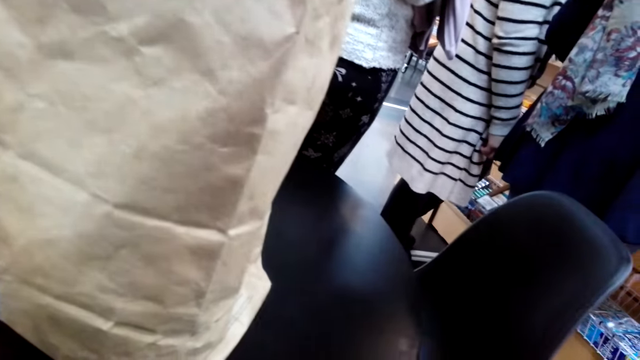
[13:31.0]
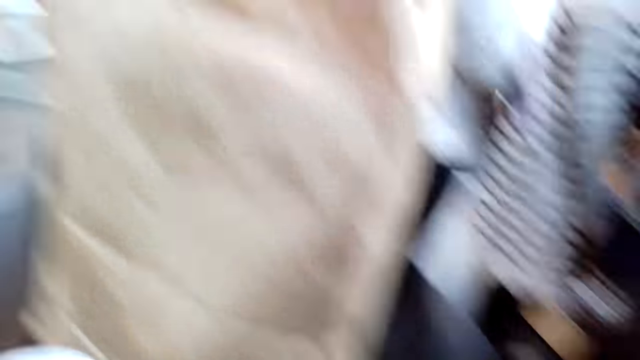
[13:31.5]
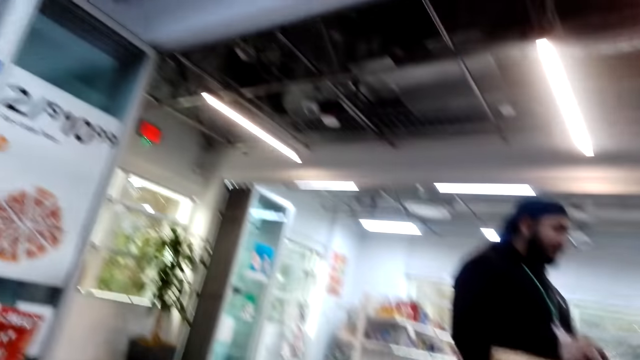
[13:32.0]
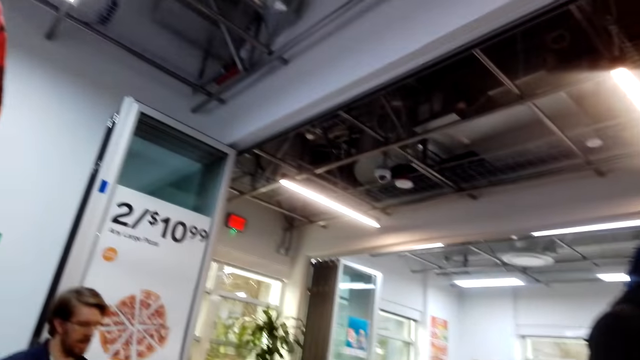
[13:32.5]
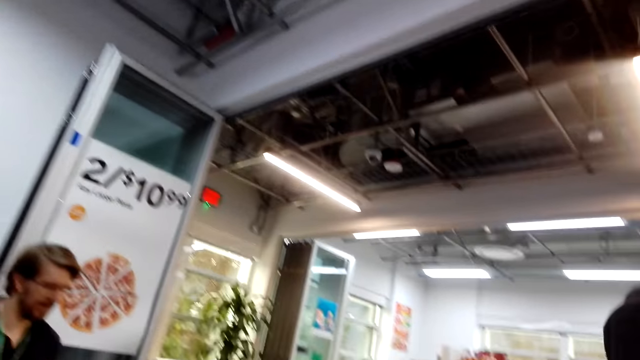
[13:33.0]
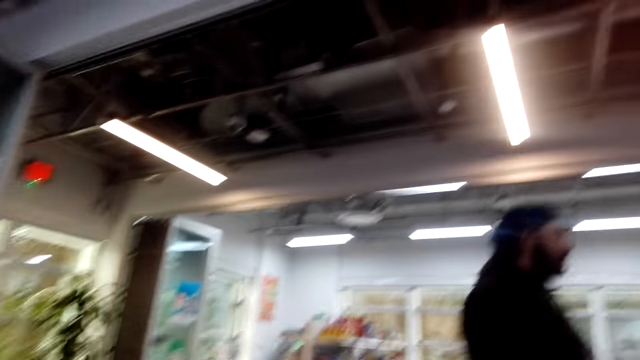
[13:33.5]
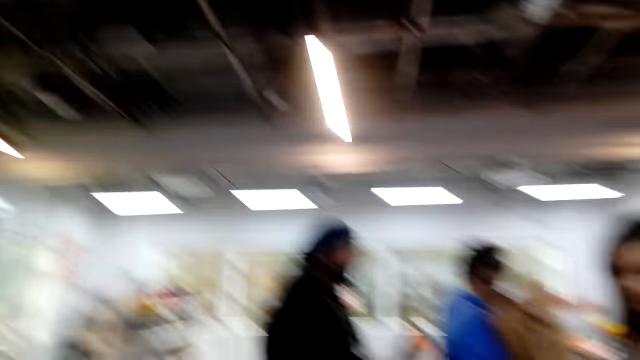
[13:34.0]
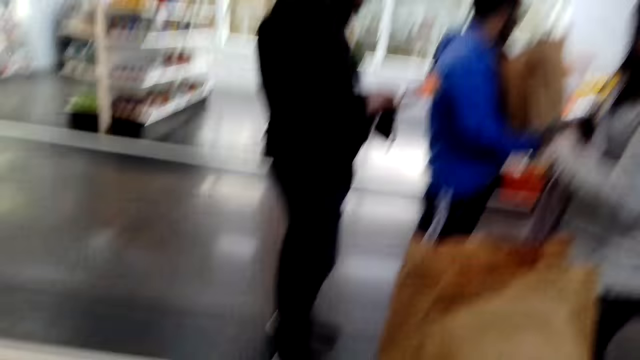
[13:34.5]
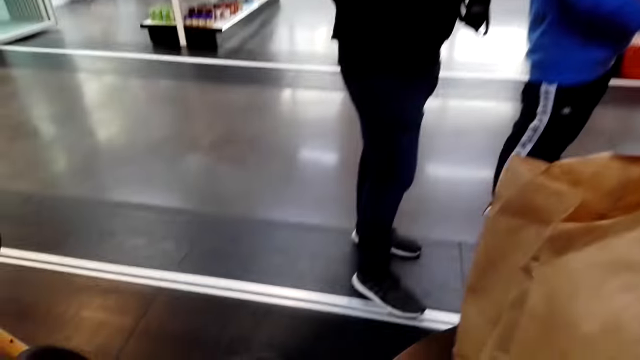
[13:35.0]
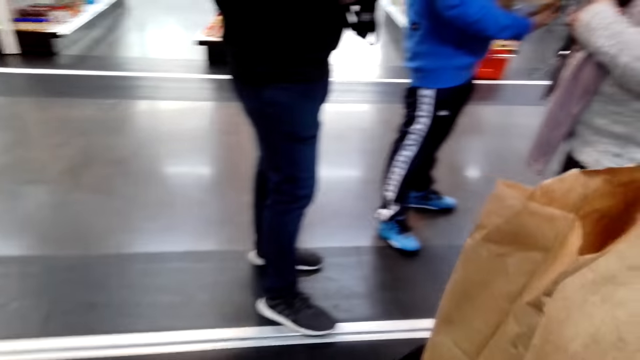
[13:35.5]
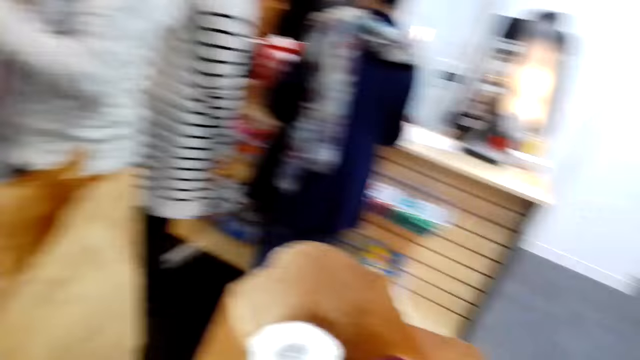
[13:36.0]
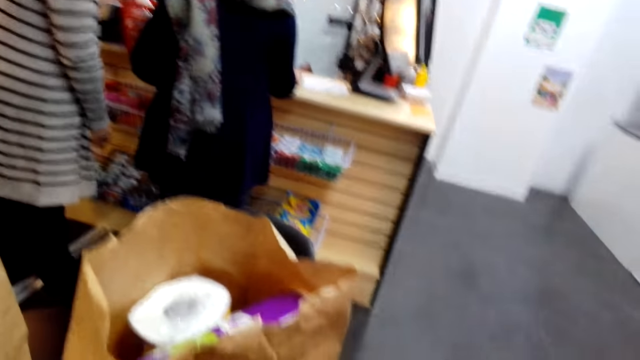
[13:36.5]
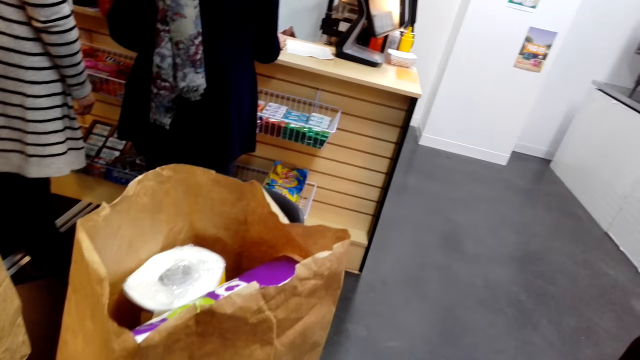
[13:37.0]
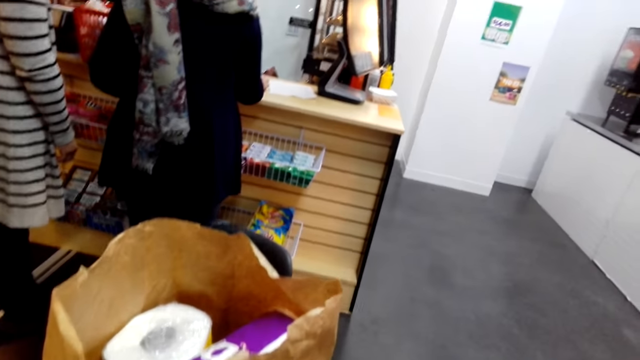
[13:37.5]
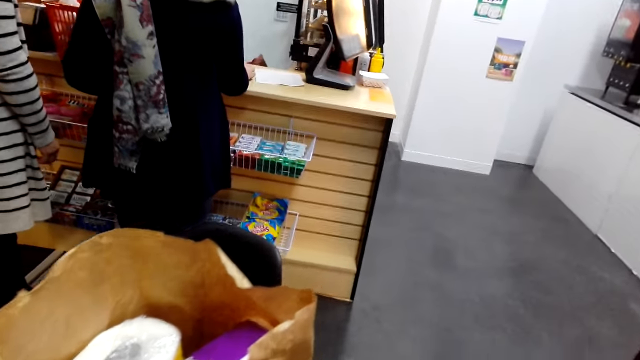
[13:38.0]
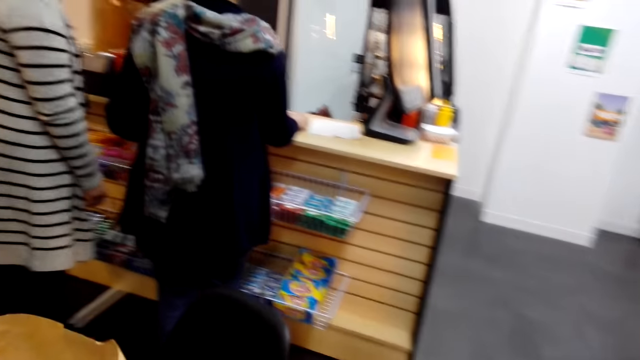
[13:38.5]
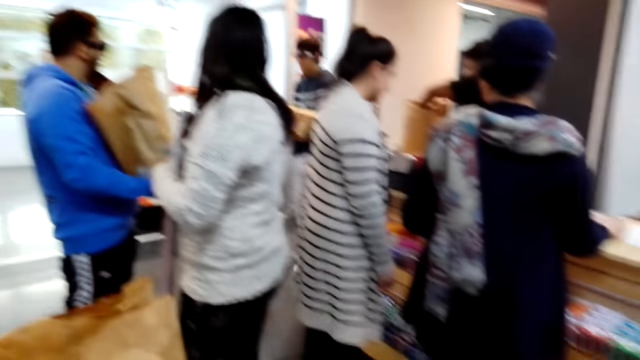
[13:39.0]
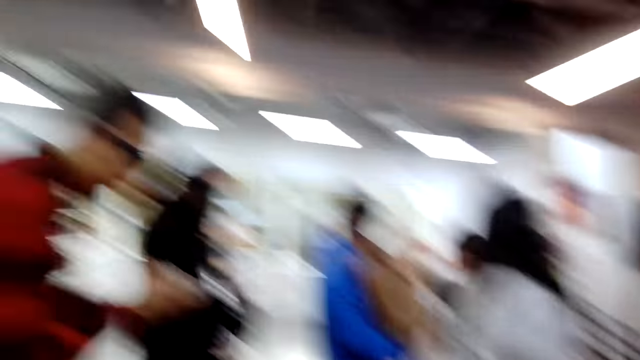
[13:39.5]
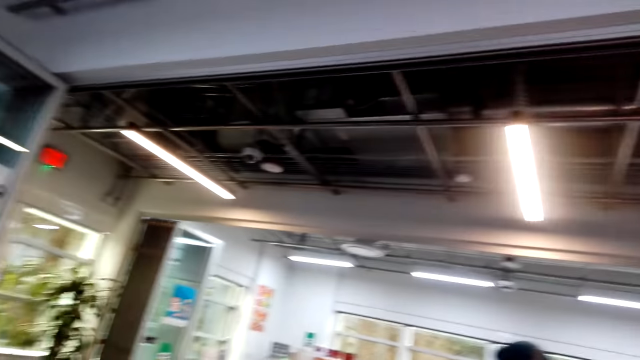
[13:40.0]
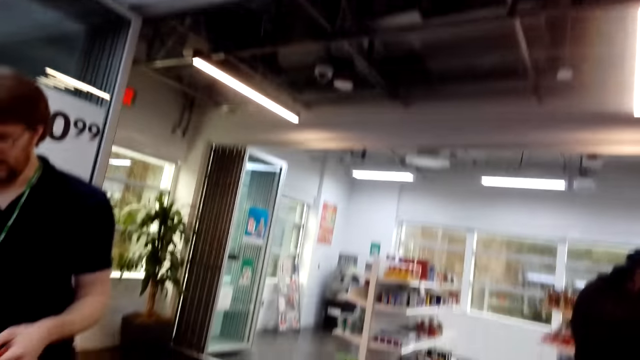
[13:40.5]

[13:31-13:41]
The camera wearer walks around the store.

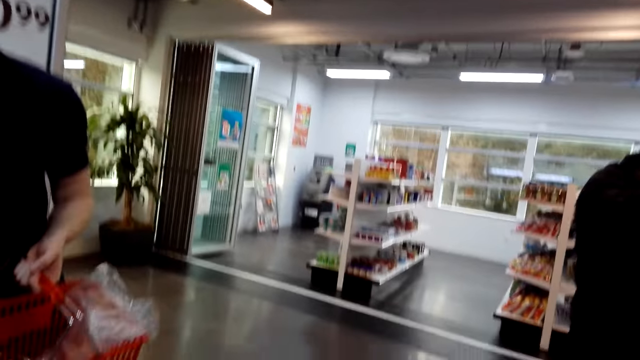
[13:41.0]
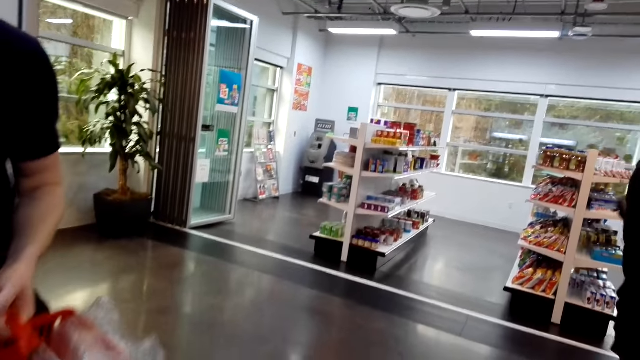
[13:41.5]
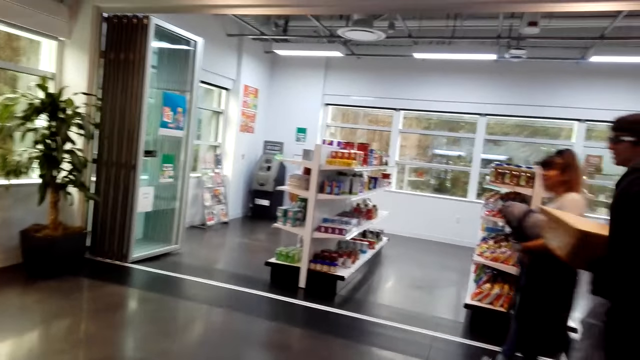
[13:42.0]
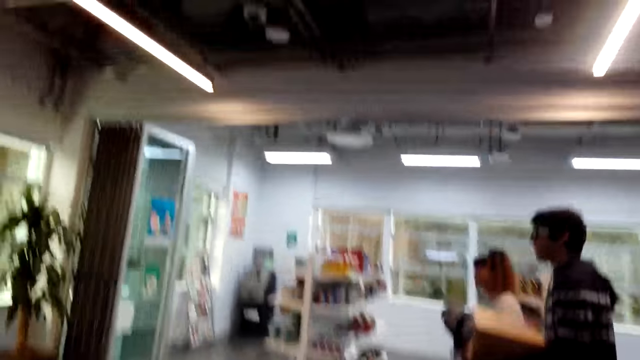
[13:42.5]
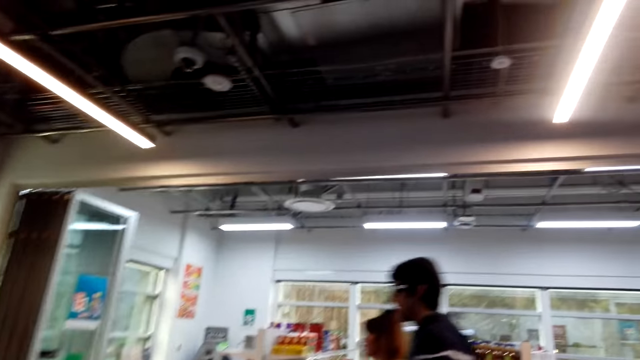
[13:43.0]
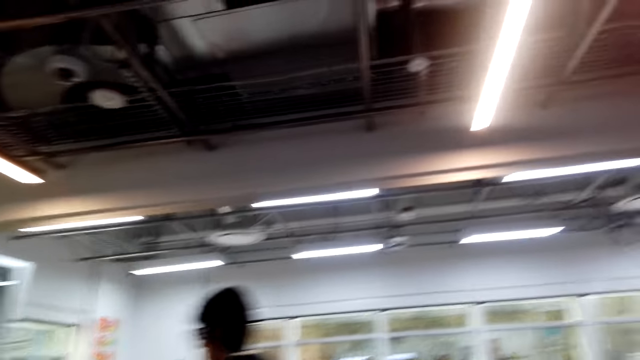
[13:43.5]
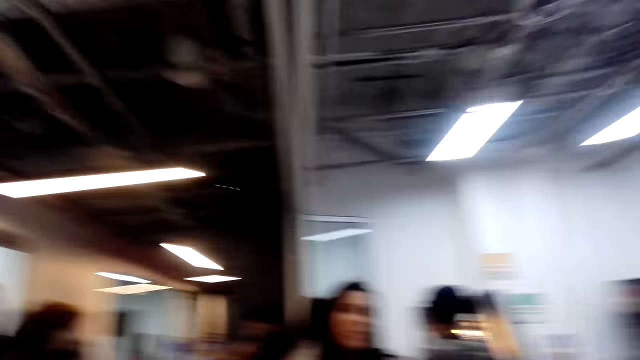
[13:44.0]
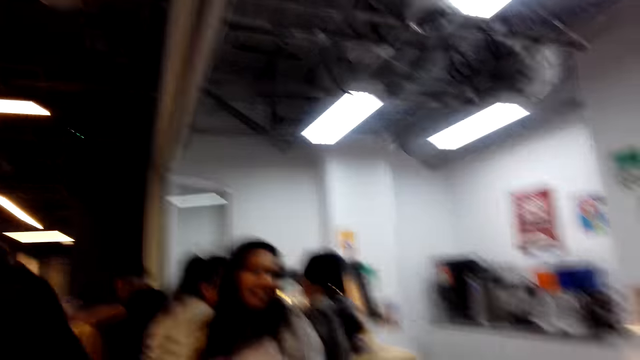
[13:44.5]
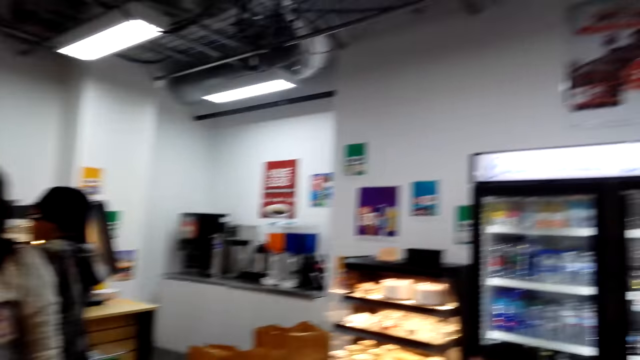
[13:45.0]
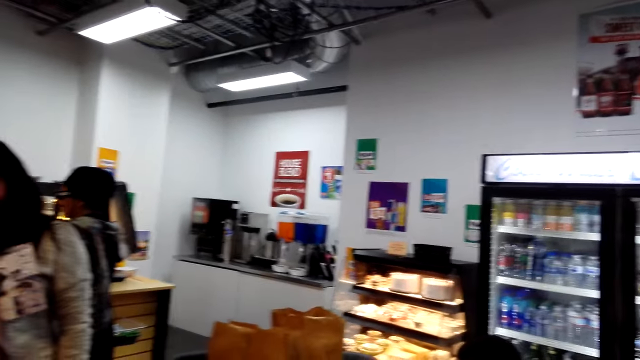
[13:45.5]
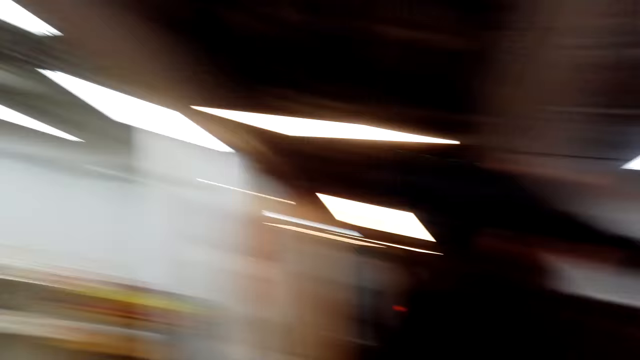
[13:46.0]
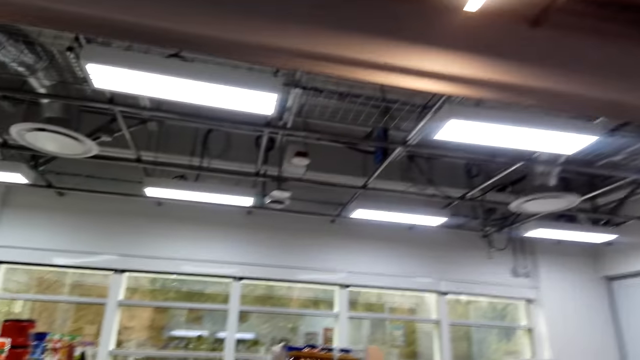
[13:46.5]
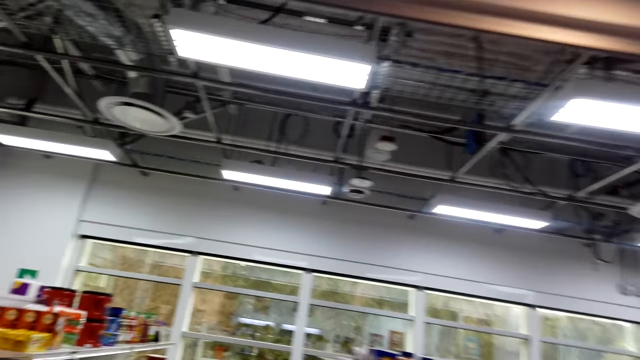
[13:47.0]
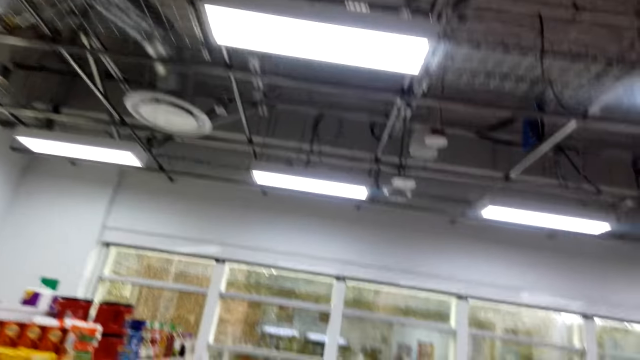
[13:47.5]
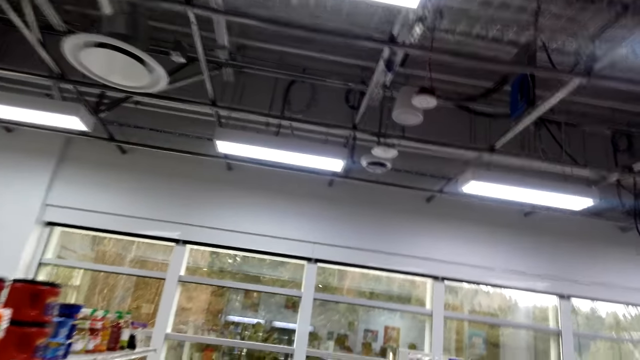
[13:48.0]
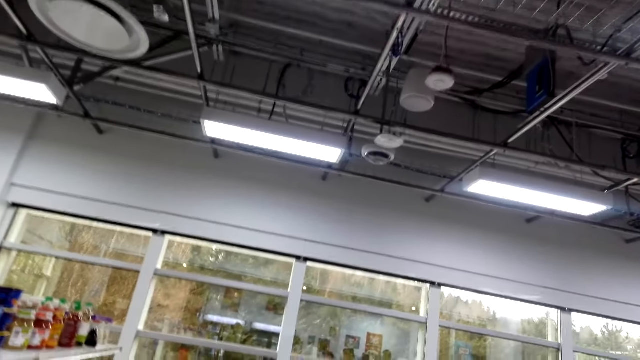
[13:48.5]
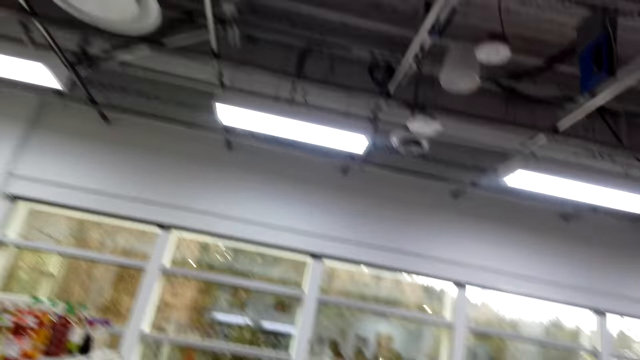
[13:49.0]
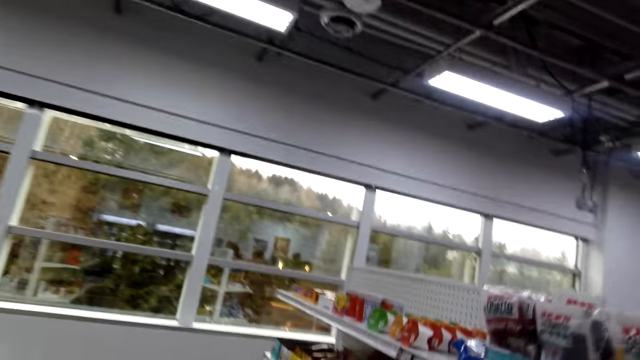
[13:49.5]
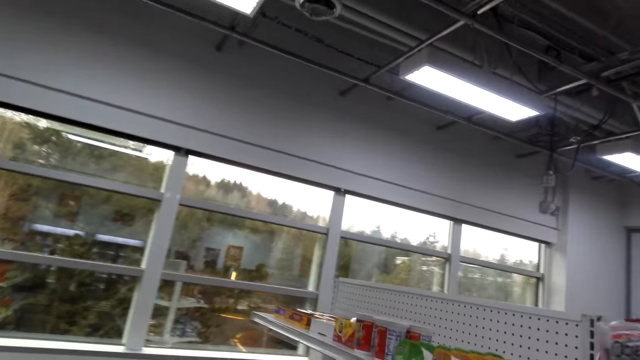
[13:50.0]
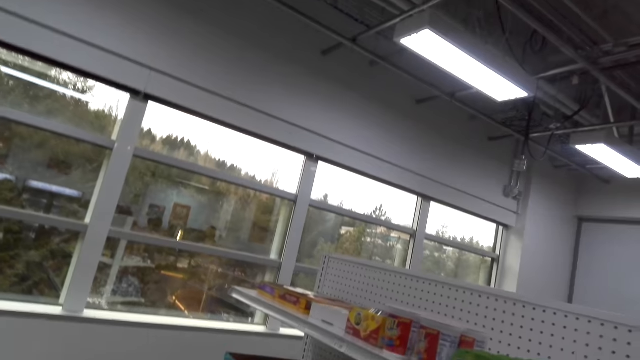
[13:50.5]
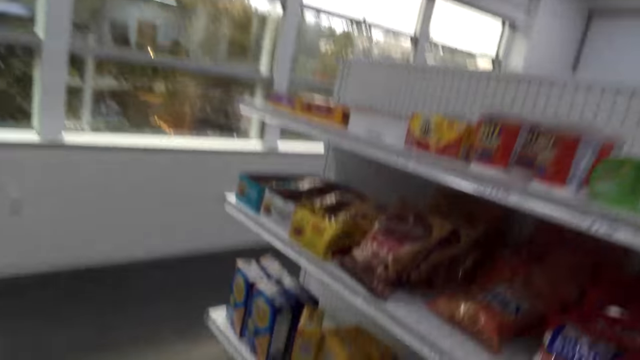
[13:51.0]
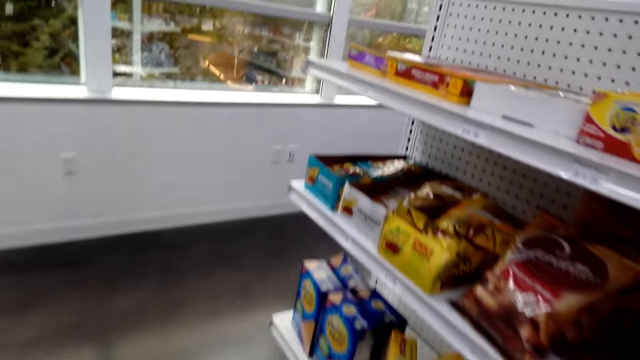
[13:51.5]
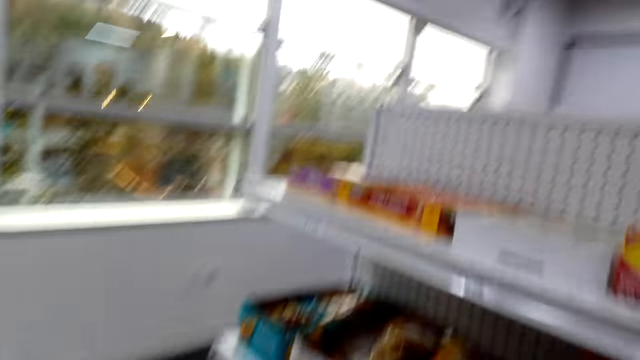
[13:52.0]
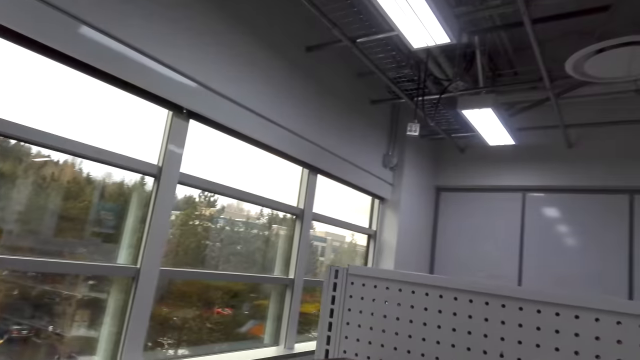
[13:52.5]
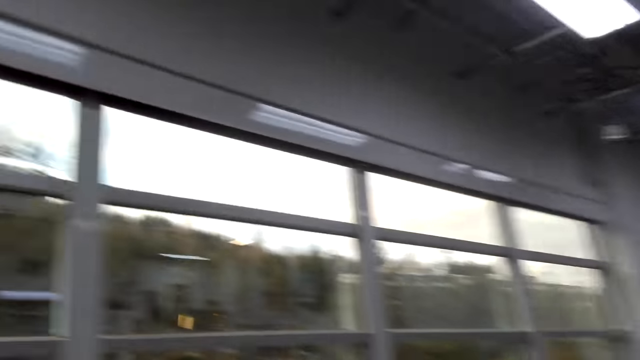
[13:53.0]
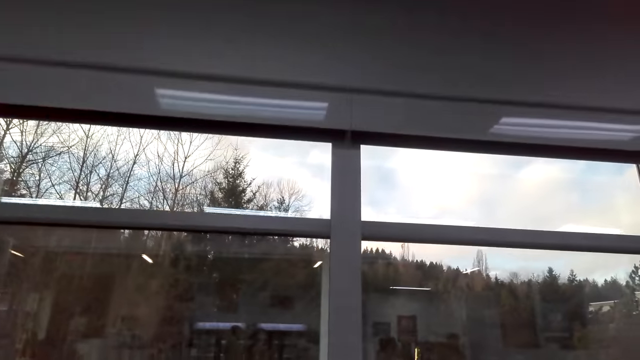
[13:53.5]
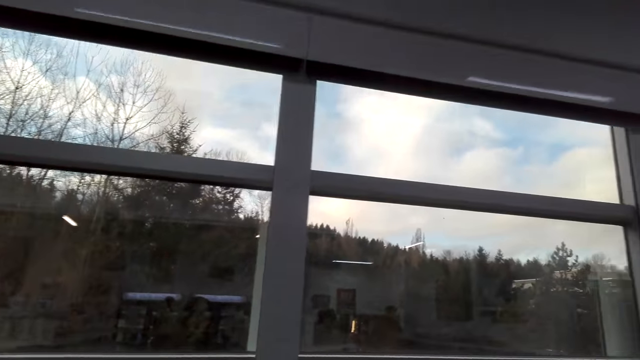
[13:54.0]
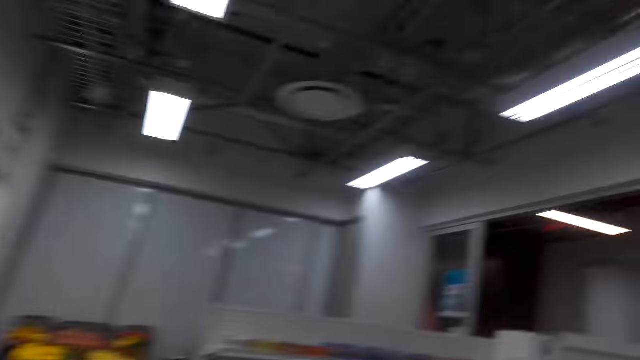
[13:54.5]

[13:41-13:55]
The camera wearer walks. They walk around the supermarket.
